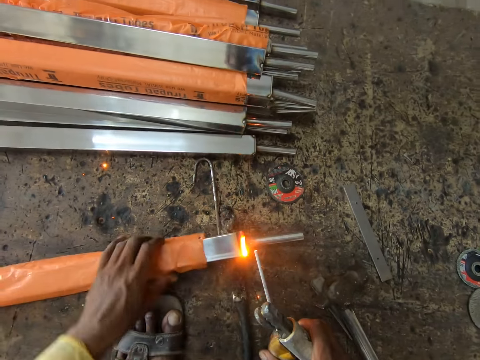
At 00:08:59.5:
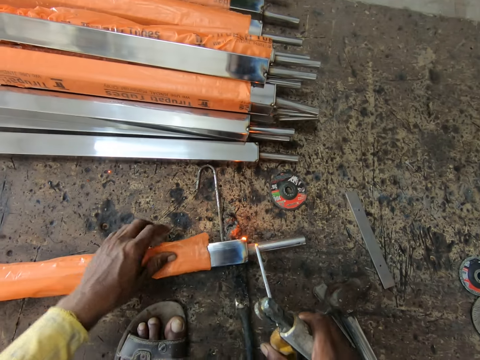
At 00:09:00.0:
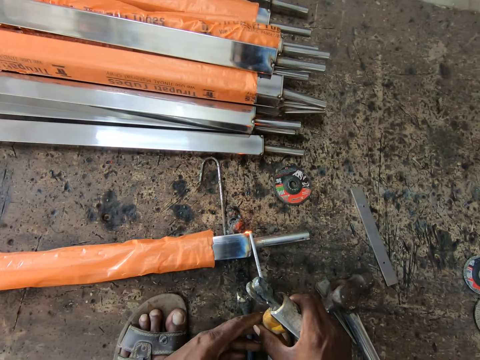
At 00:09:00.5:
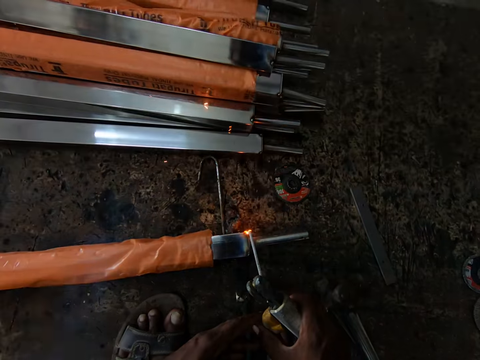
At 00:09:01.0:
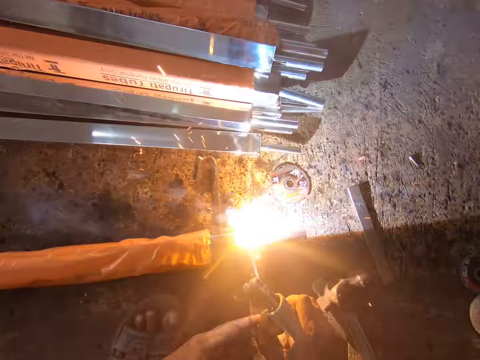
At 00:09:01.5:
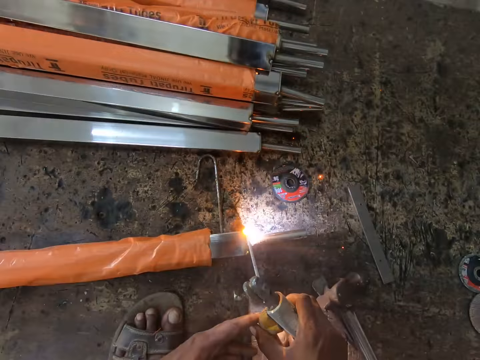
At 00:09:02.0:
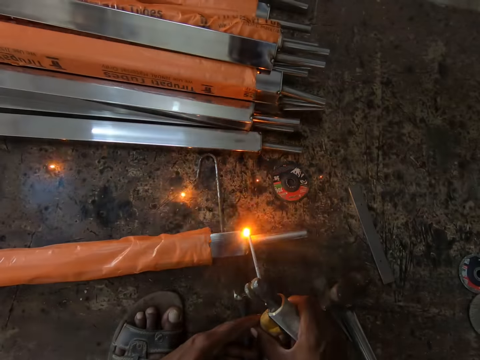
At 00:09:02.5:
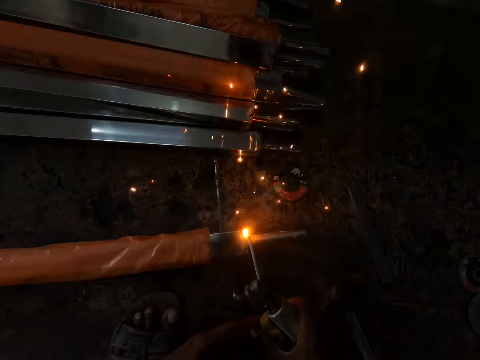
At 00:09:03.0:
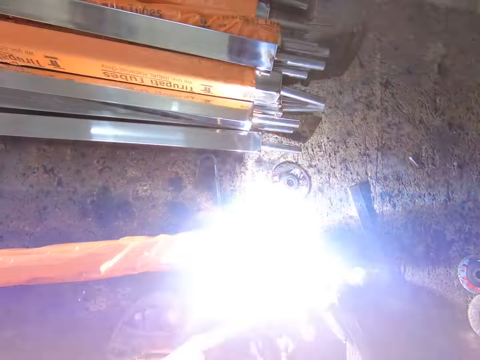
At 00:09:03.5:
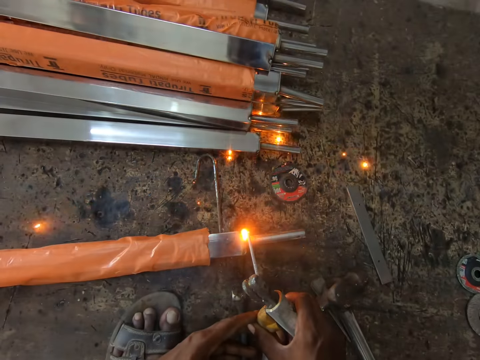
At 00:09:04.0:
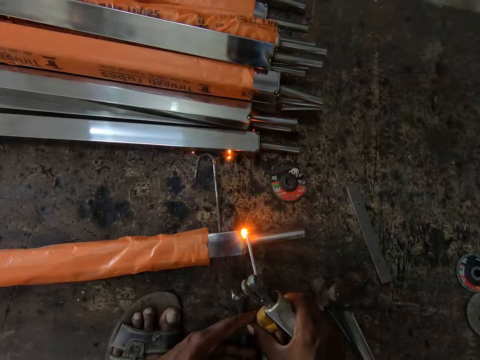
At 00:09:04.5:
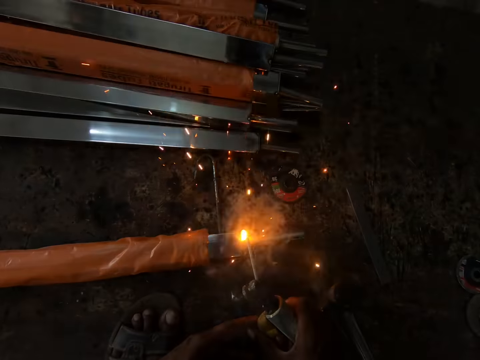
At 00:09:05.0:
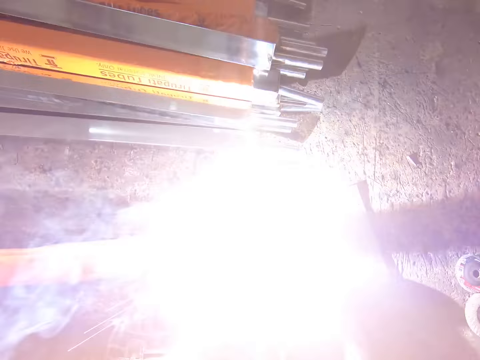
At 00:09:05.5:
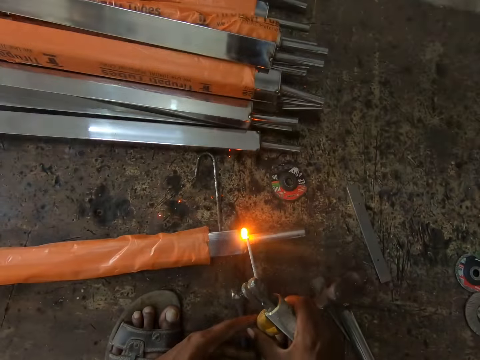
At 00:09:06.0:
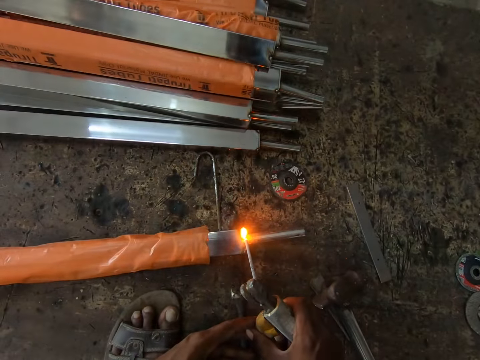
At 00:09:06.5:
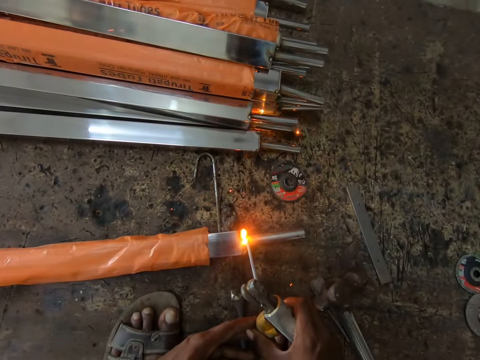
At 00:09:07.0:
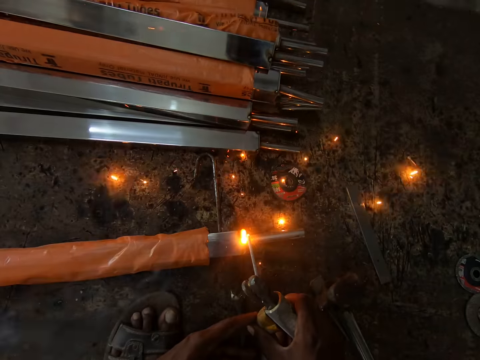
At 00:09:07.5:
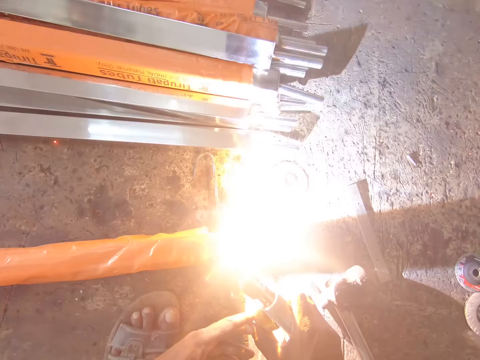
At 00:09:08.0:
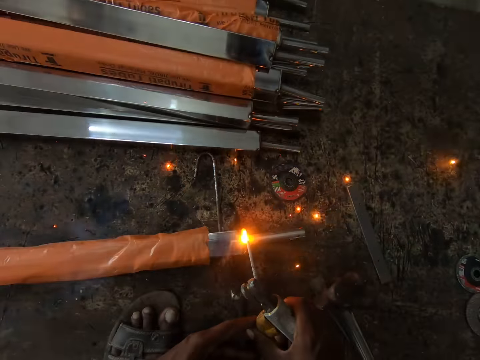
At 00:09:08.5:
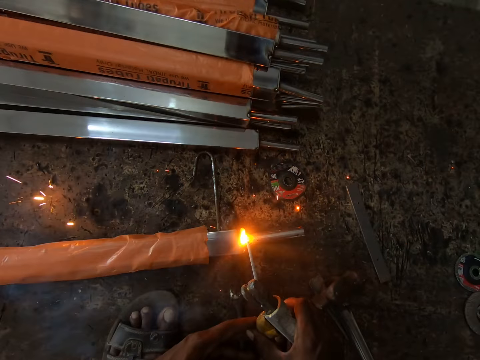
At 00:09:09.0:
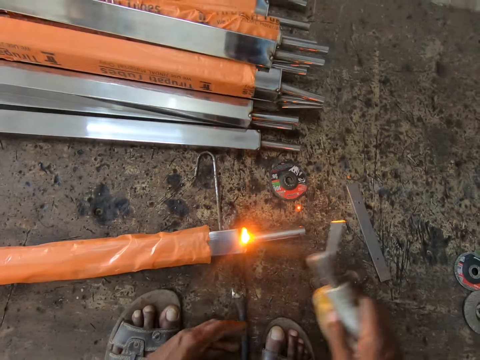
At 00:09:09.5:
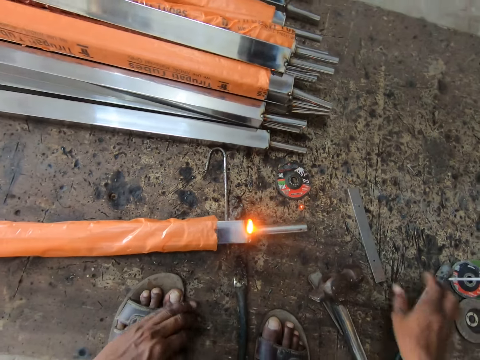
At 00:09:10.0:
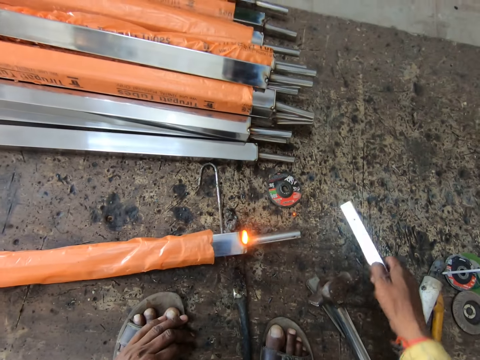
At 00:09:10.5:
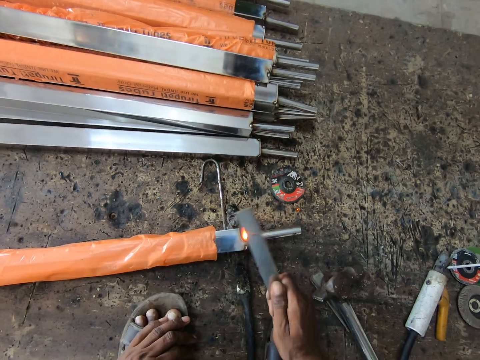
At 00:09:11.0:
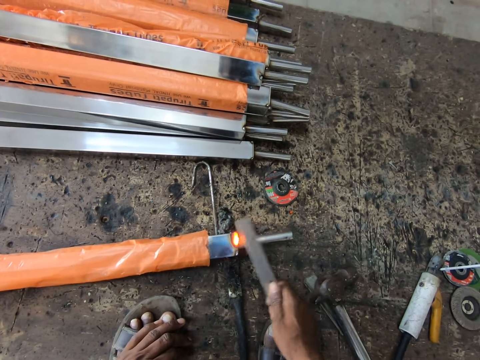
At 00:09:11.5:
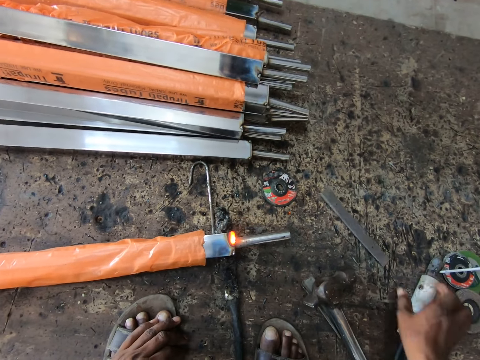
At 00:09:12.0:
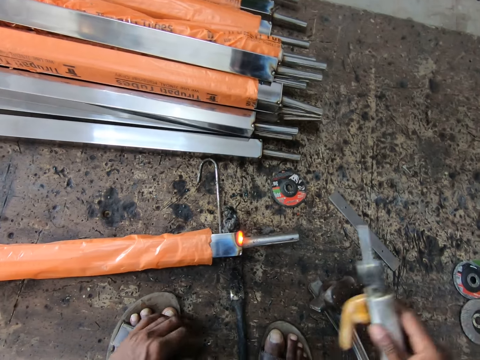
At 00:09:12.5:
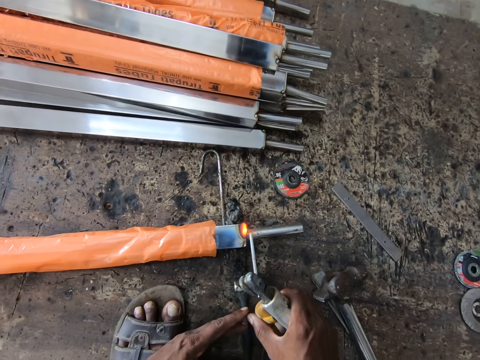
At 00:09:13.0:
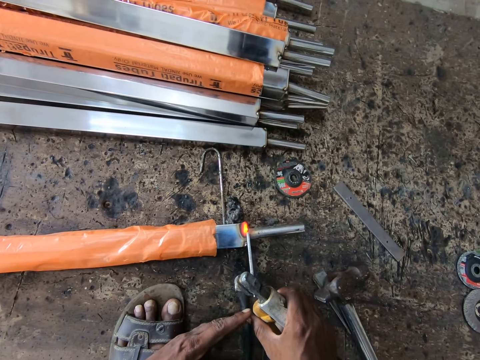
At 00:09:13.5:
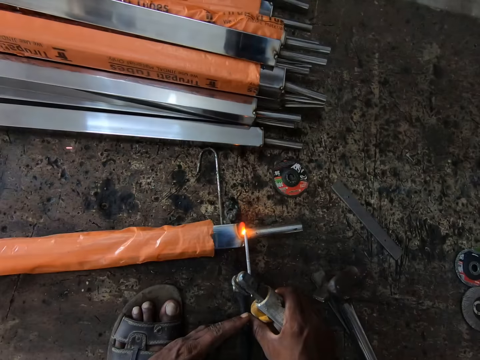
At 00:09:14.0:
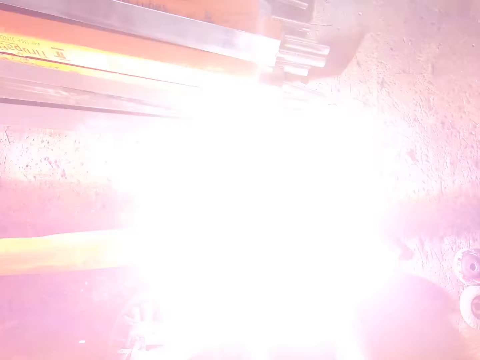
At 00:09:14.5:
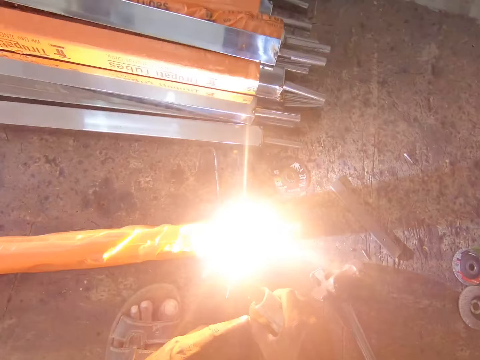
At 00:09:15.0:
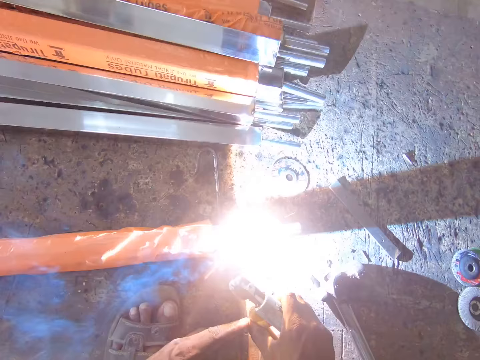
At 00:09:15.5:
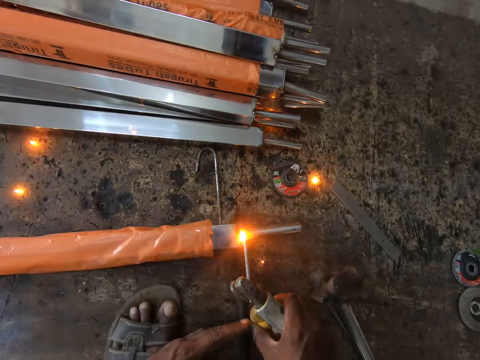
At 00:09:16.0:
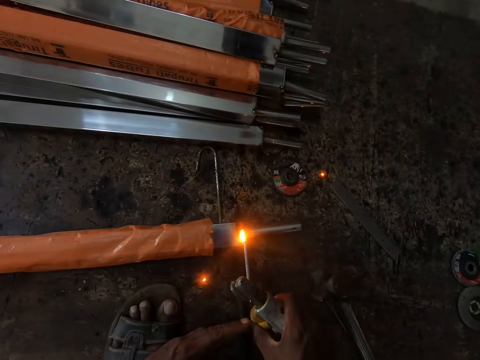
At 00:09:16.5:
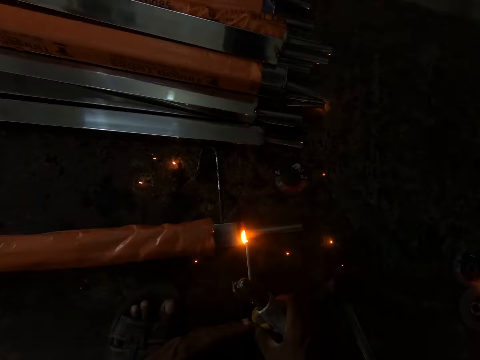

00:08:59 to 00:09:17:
The camera wearer tilts the metal or iron post with his hand. He welds the metal with a welding machine. He places the welding machine on the floor. He picks the metal rod from the floor. He hits the iron post with the metal rod. He places the metal on the floor. He picks the welding machine from the floor. He drops the metal rod on the floor. He holds the welding machine with his hands. He welds the metal with the welding machine.

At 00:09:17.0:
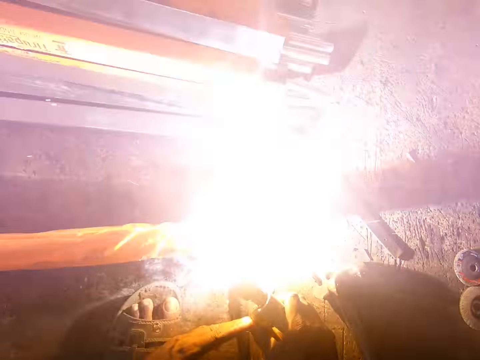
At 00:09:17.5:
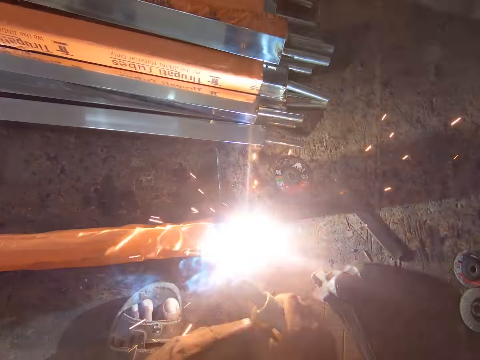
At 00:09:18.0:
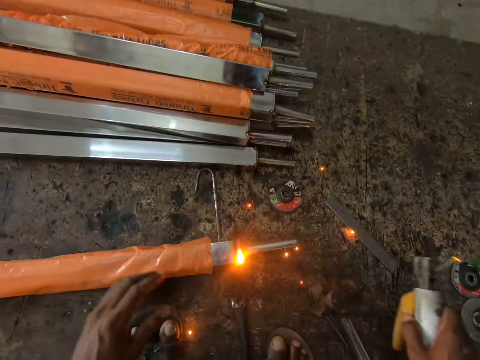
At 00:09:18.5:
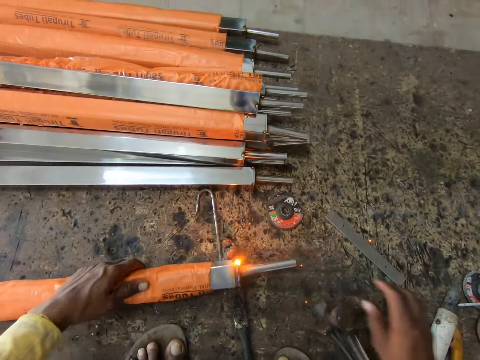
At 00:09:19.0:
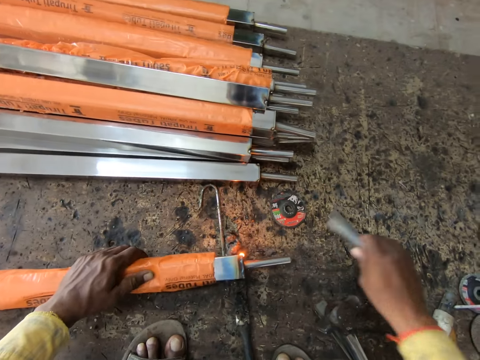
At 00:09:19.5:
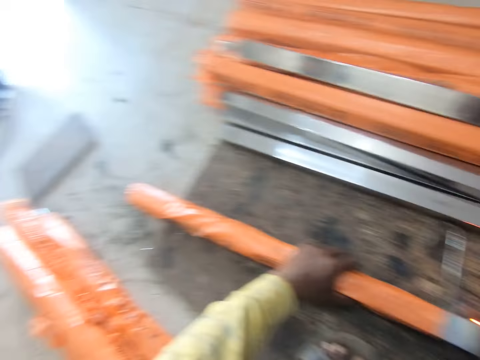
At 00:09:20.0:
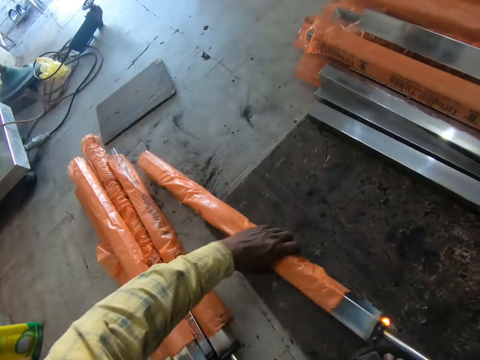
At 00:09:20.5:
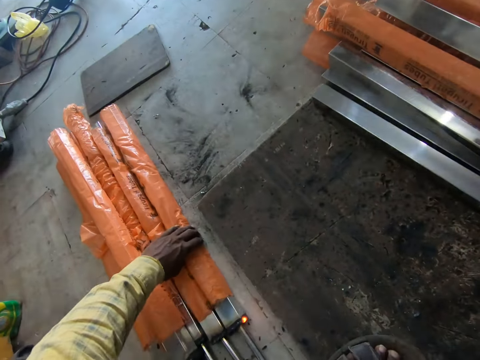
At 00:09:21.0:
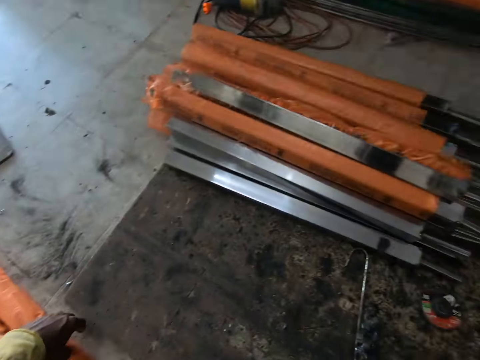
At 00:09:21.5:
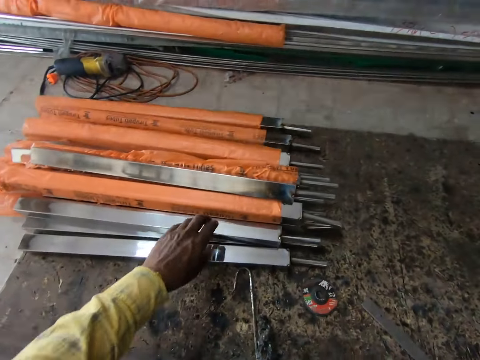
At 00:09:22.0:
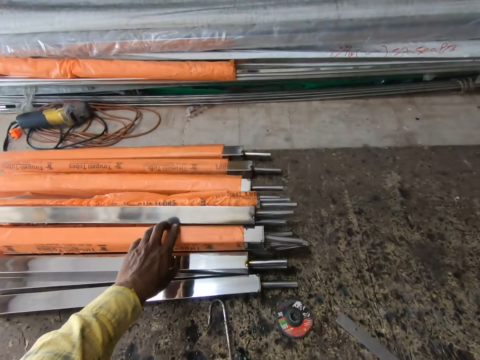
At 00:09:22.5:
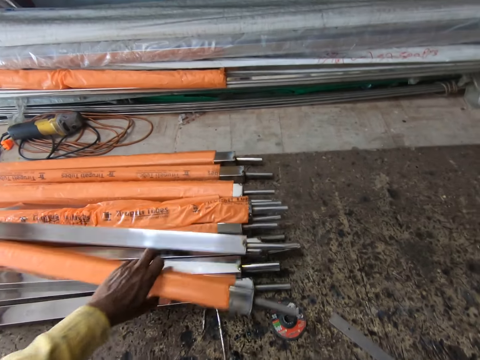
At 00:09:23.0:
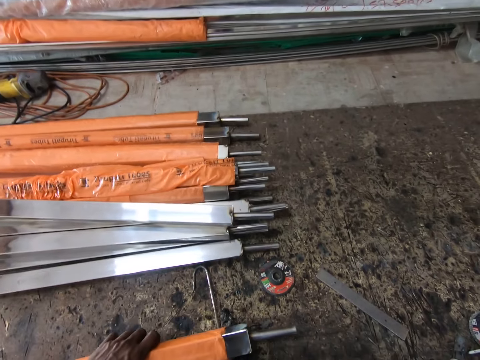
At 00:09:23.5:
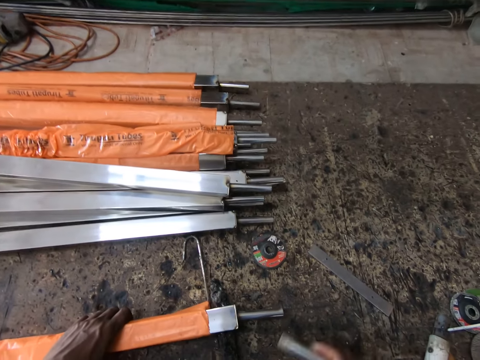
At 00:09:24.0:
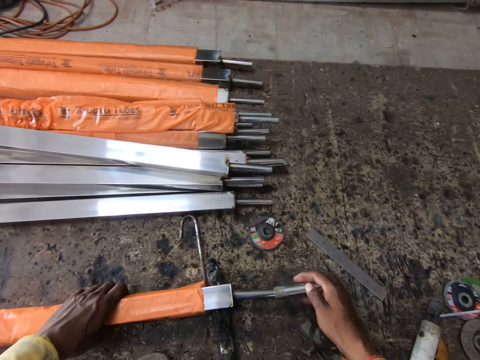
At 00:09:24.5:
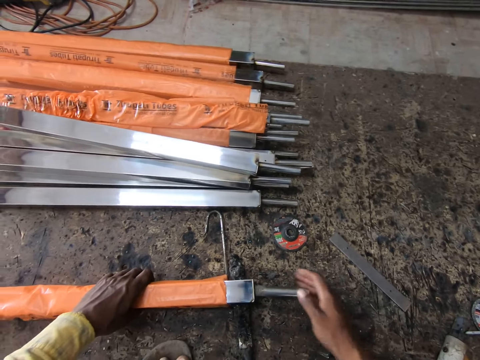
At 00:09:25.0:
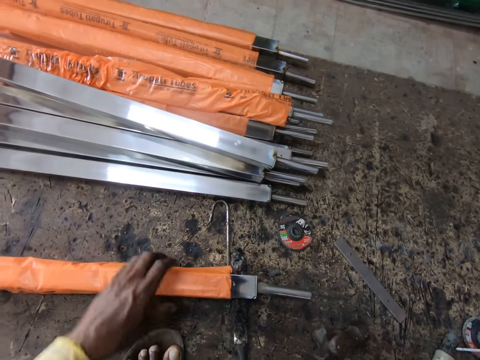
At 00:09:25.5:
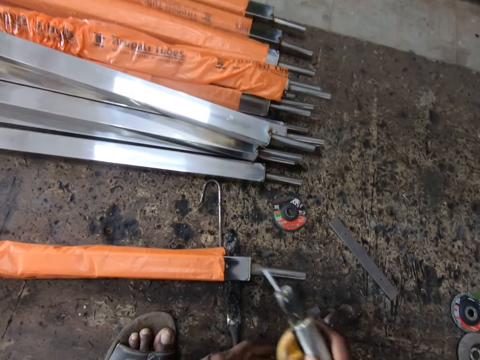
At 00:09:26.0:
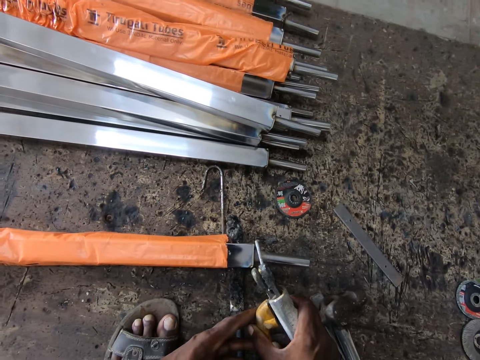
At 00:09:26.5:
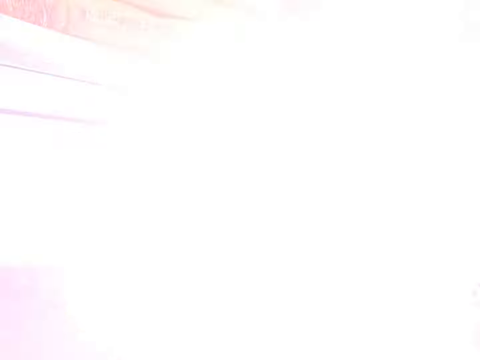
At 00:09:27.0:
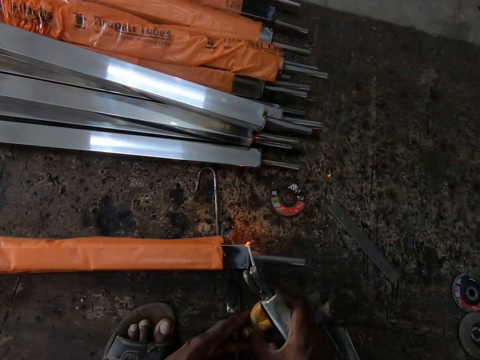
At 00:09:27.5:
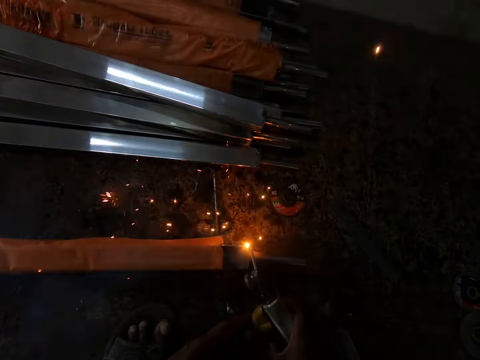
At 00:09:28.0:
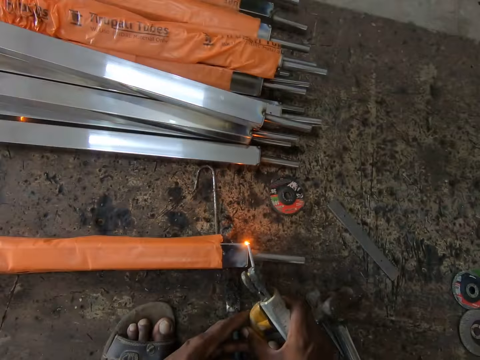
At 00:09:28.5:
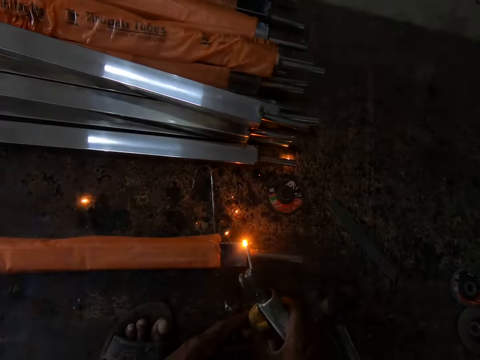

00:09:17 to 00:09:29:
The camera wearer moves the welding machine or welding stick. They place the welding machine down on the floor. They remove a metal rod from the metal bar. They move the metal rod down. They move the left hand. They pull the metal rod. They pick up the metal bar. They fix the metal rod on the metal bar. They move the left hand. They pick up the welding machine and move the welding machine. They weld the metal bar with the welding stick.
